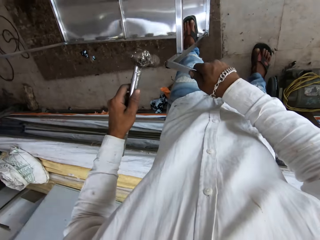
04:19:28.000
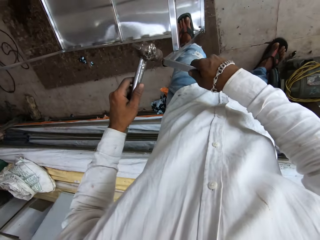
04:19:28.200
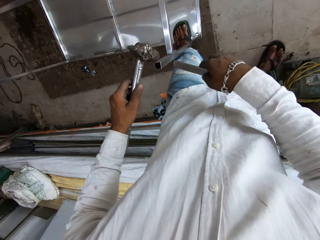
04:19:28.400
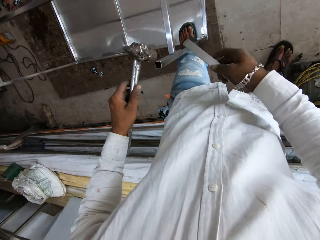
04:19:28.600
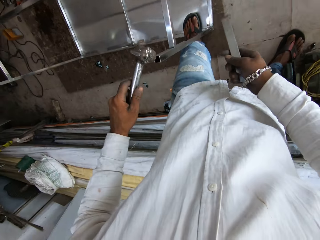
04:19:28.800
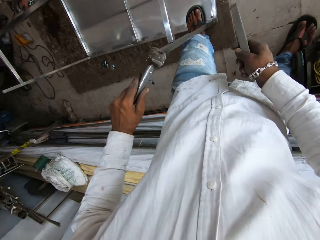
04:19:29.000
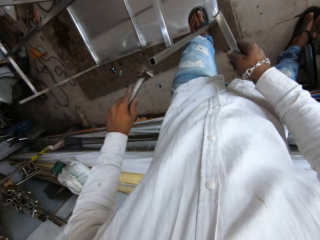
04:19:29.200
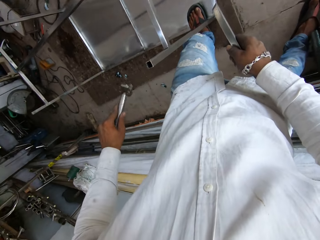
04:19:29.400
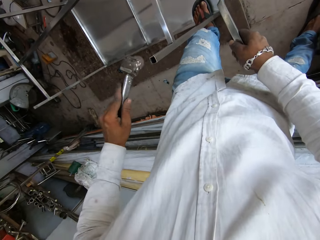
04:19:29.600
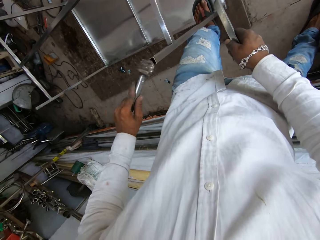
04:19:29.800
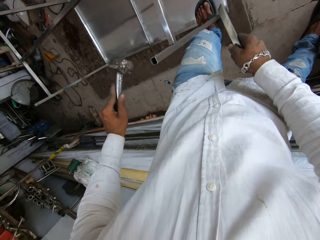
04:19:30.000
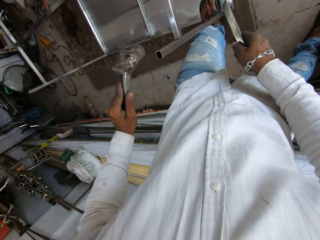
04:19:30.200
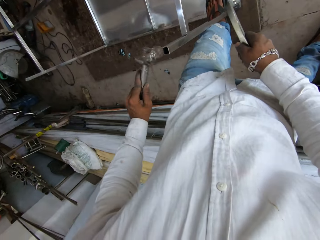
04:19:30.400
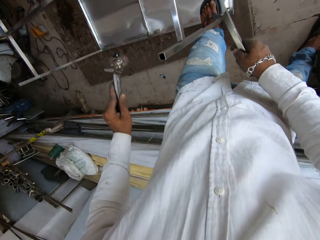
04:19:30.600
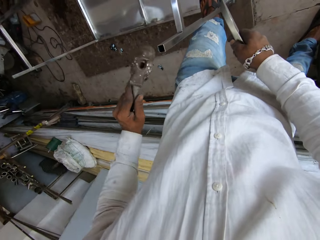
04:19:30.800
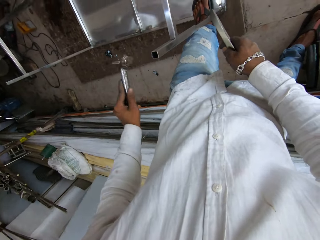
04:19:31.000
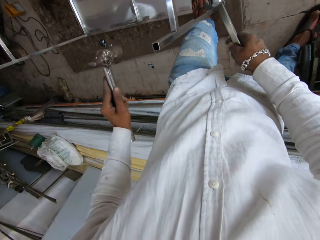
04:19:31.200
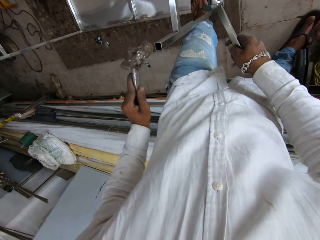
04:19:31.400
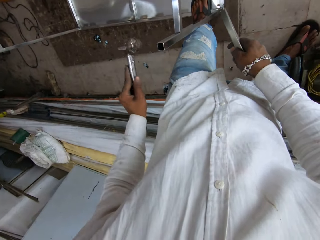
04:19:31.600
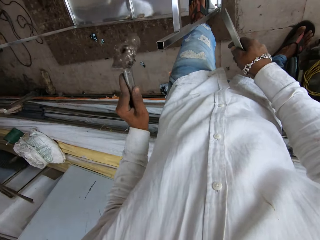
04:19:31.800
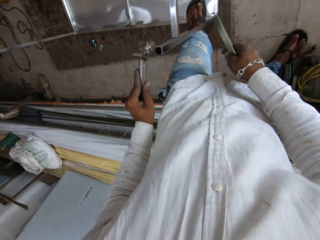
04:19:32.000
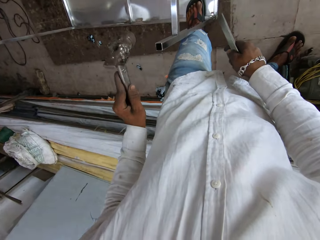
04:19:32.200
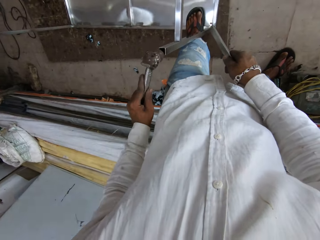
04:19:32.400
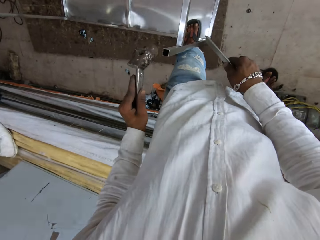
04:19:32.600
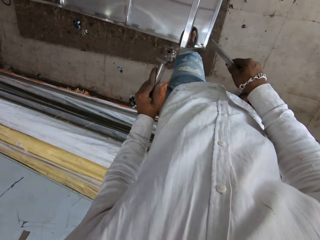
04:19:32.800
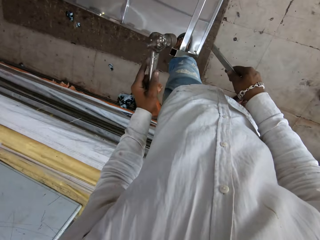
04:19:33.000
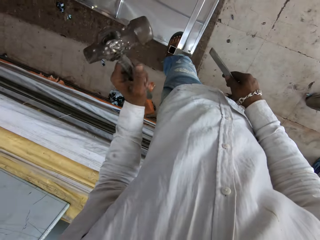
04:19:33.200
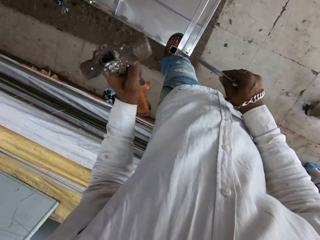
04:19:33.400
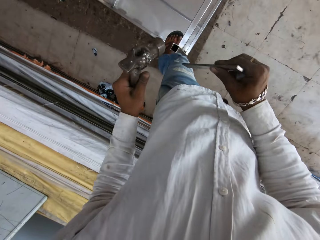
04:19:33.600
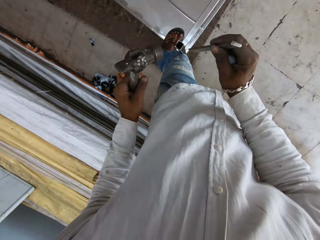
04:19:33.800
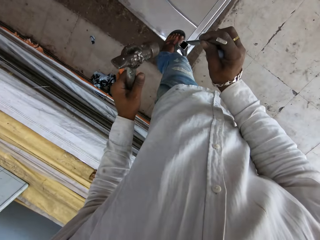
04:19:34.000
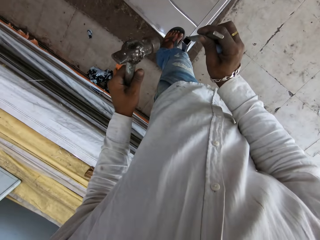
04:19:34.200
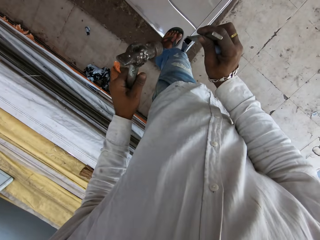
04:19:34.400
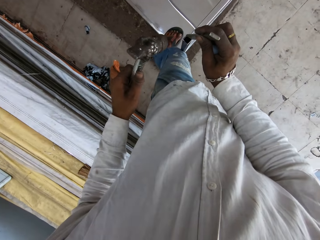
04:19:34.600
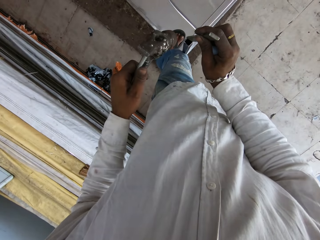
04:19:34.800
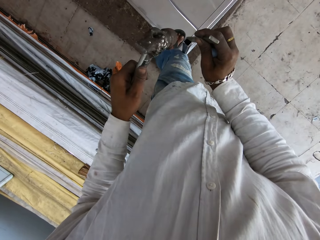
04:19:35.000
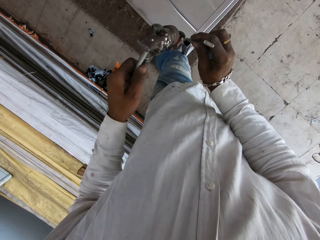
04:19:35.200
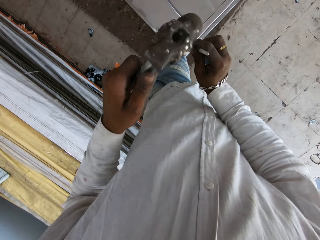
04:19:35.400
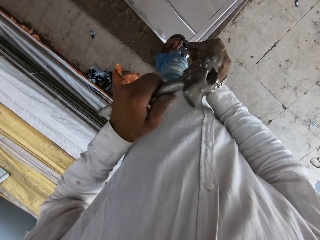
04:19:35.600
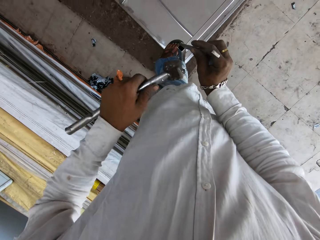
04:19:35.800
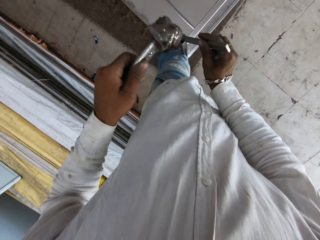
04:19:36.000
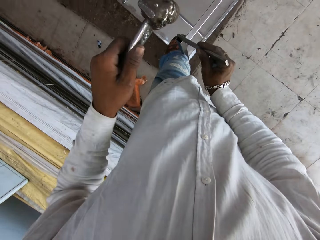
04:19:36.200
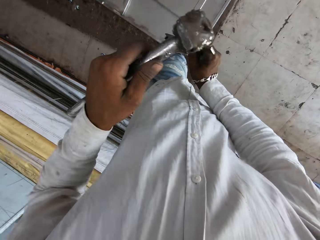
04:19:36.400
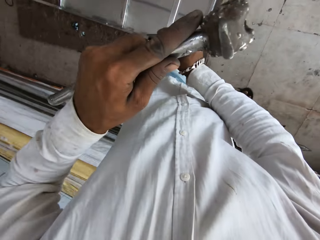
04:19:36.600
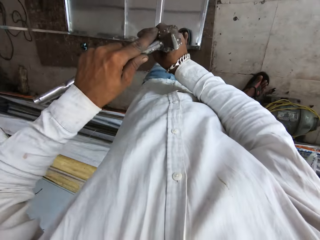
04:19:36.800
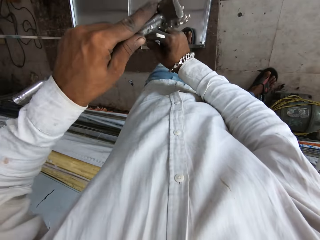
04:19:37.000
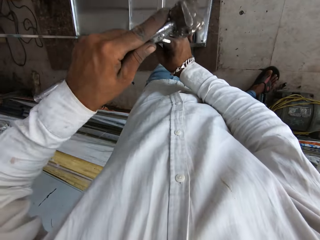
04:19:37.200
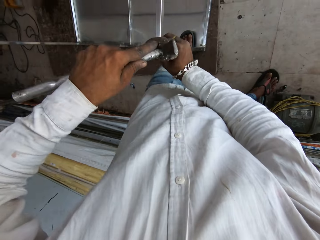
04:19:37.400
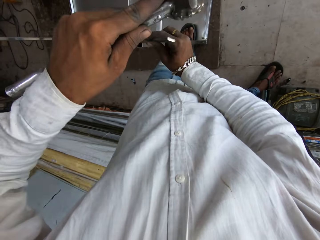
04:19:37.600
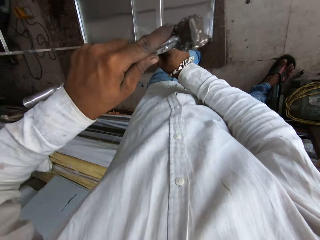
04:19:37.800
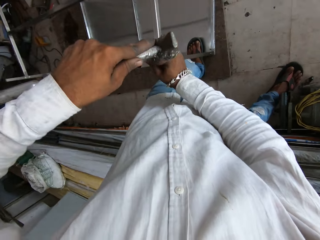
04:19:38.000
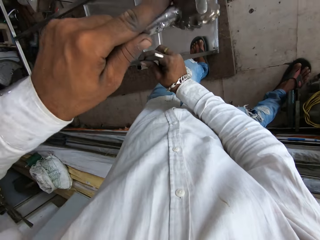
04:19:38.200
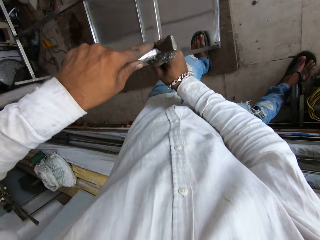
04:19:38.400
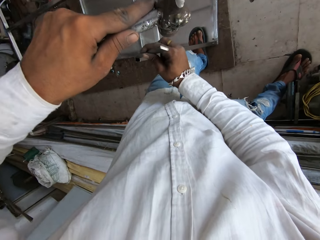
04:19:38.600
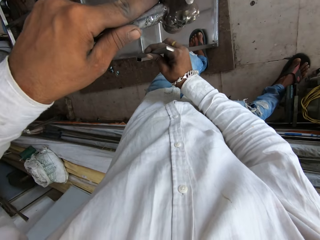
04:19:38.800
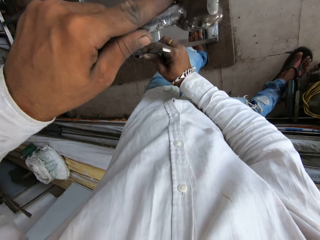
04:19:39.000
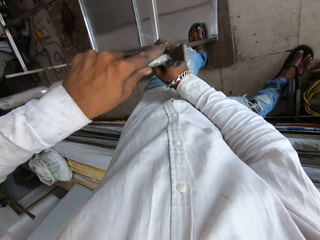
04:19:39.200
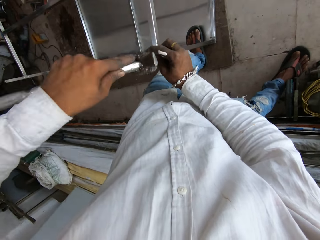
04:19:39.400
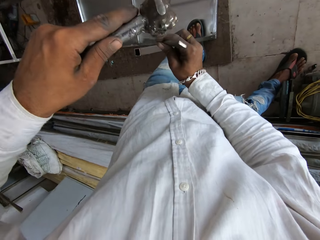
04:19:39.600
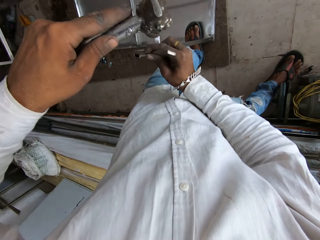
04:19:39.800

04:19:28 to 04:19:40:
The camera wearer steps on the table. They hammer the table base. They shape the table base.

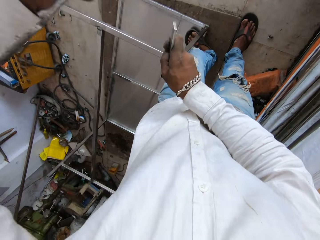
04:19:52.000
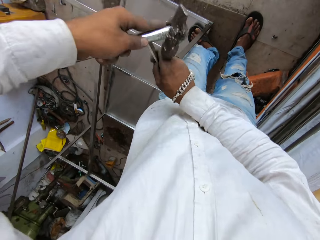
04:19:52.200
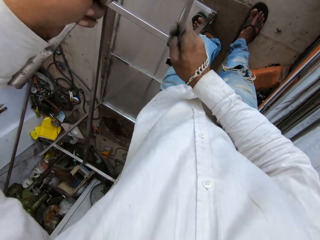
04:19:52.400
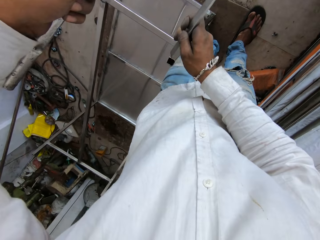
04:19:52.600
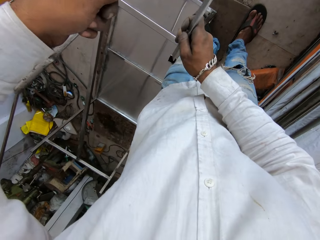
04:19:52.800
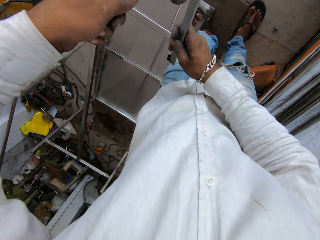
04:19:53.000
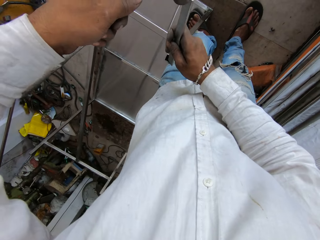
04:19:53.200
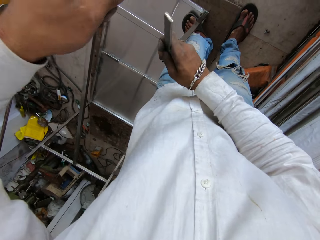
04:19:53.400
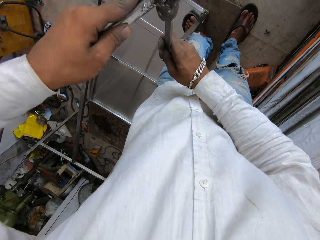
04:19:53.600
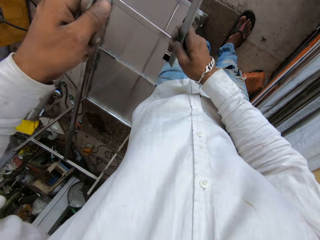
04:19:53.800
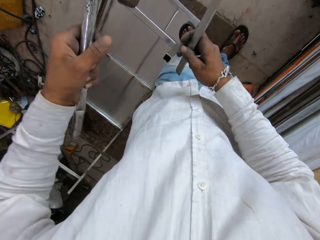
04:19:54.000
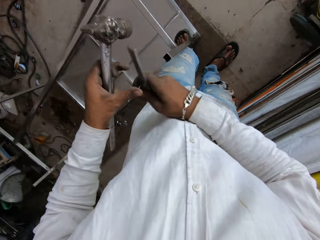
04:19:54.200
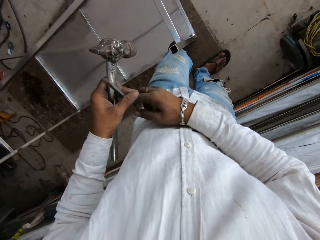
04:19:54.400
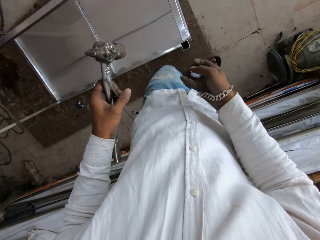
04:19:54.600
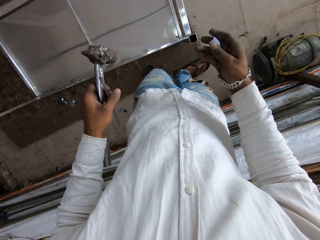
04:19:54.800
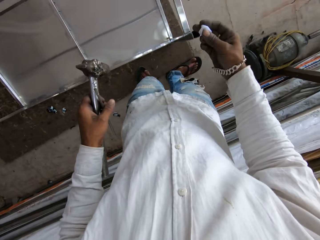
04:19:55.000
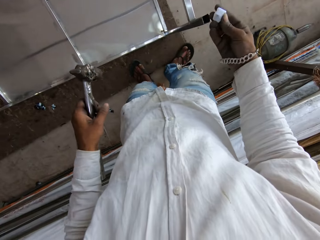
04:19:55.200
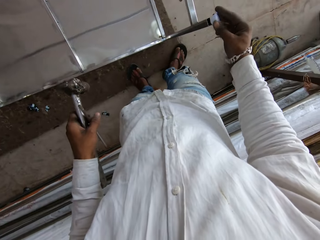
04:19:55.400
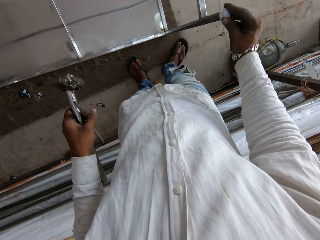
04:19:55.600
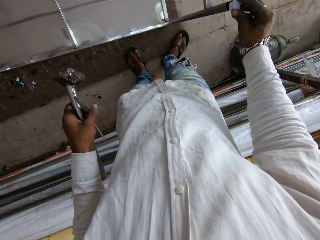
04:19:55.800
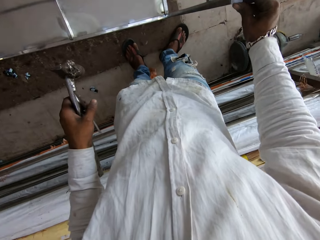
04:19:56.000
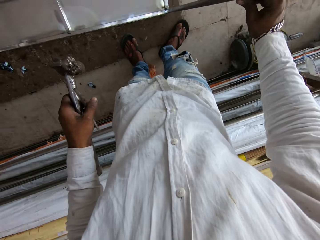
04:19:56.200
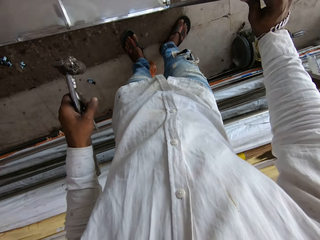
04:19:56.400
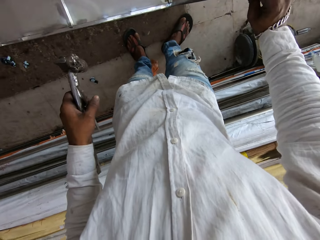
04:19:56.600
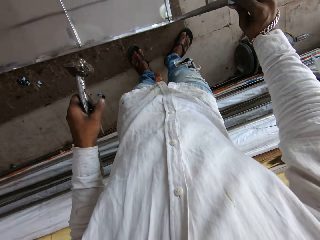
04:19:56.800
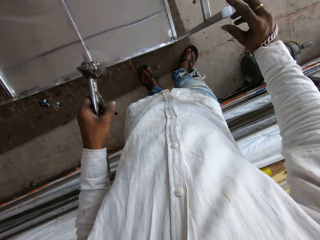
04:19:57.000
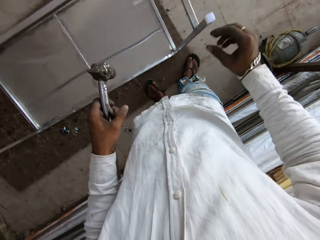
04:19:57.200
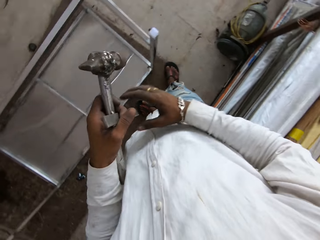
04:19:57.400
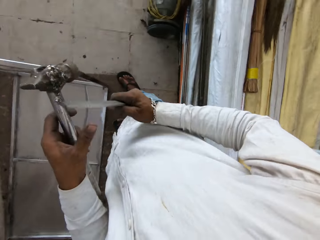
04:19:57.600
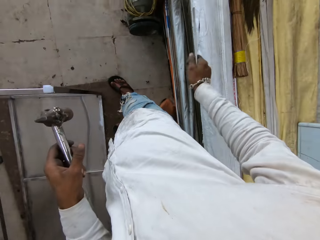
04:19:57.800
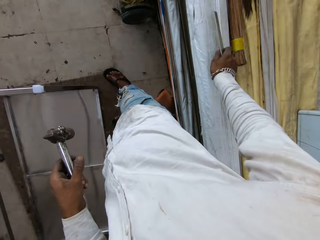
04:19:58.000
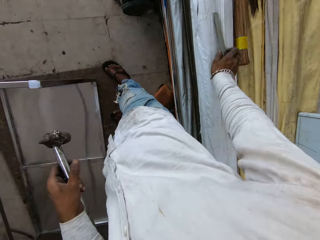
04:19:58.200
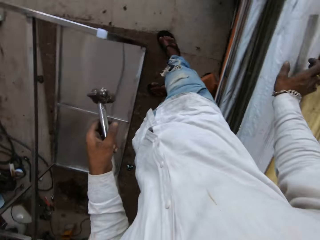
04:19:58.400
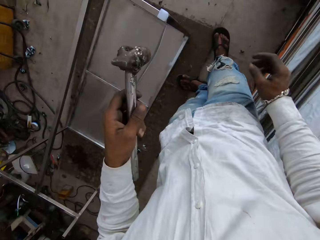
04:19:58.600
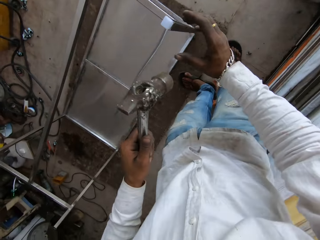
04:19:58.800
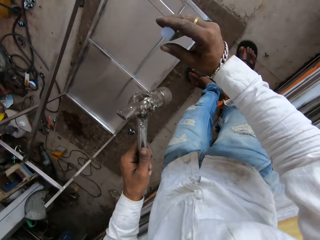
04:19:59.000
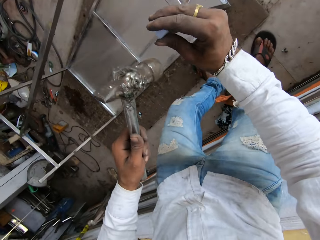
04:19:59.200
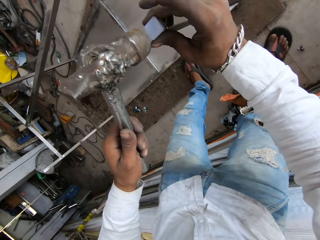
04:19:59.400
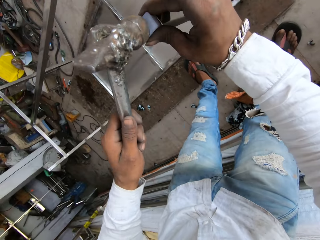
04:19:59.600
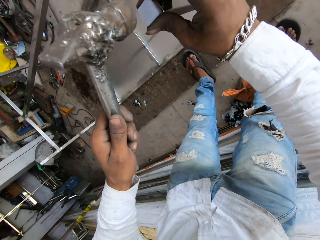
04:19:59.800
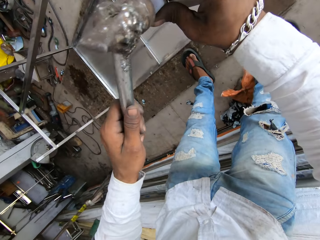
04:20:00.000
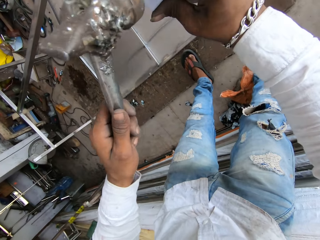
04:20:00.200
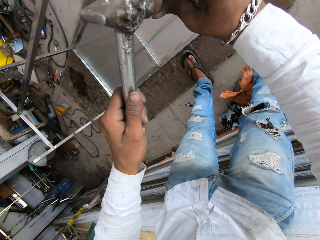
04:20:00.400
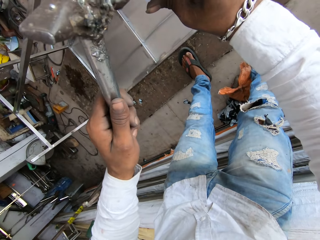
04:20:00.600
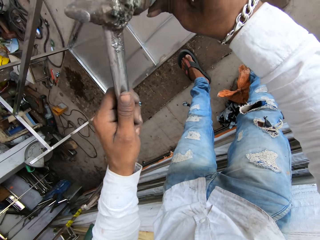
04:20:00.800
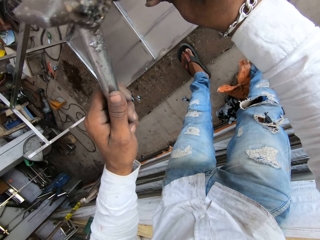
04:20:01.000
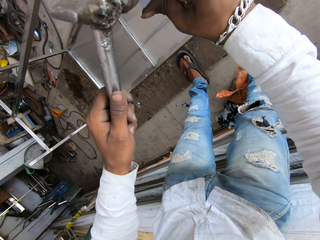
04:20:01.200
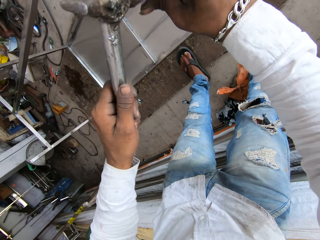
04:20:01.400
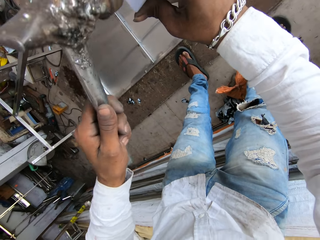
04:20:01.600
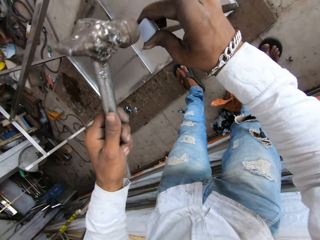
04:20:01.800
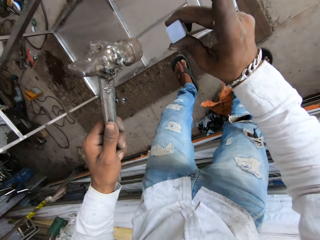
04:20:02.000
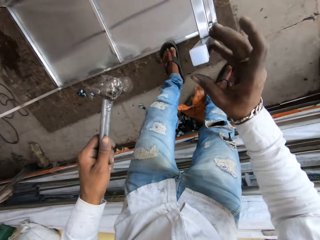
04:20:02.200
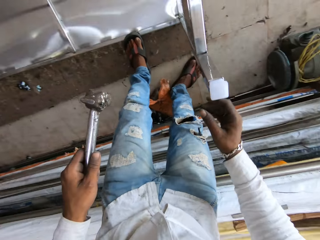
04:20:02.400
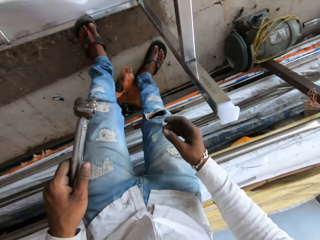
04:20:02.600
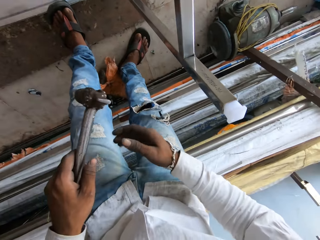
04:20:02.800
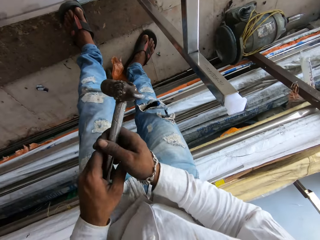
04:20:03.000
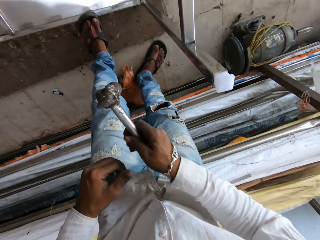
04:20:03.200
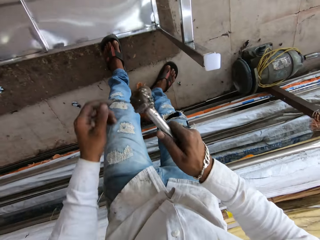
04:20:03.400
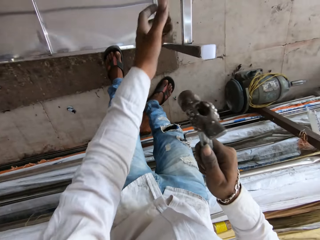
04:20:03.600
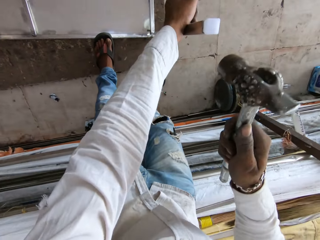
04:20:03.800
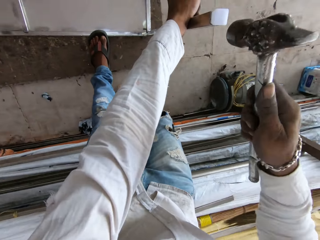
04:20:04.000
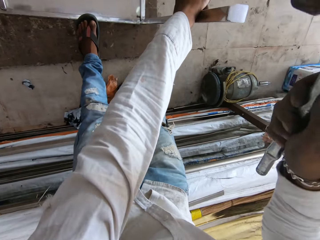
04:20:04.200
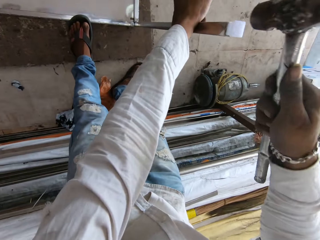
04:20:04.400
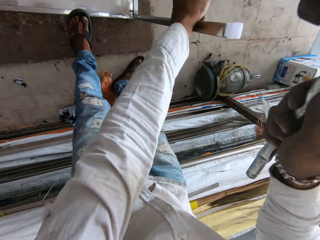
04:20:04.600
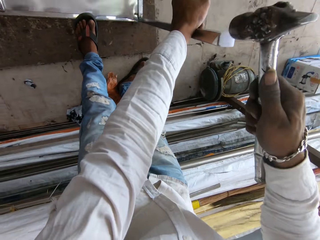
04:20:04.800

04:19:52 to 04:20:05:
The camera wearer steps on the ground. They fix the table base. They drop the metal. They hold the table base. They hammer the table base. They stand in the room. They hold the hammer with the right hand. They hold the table stretcher. They hammer the table base.
